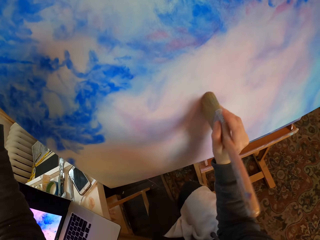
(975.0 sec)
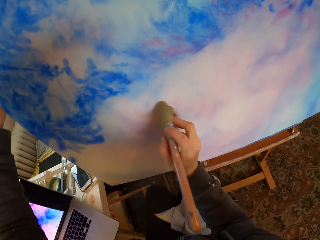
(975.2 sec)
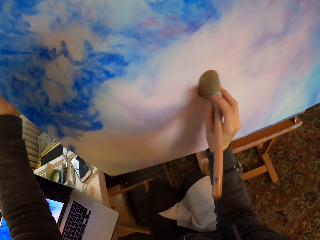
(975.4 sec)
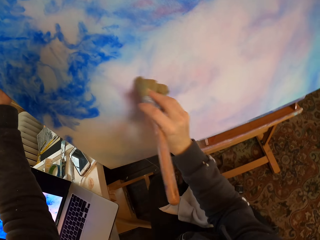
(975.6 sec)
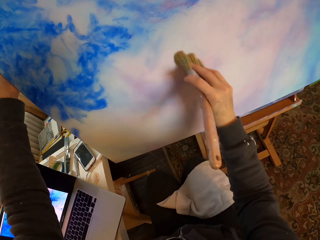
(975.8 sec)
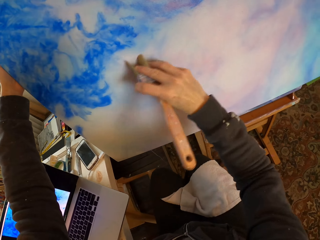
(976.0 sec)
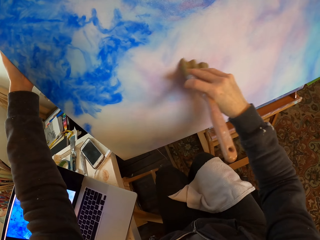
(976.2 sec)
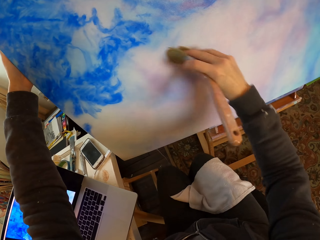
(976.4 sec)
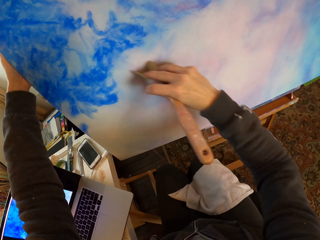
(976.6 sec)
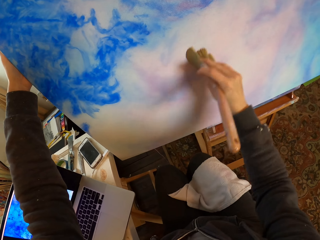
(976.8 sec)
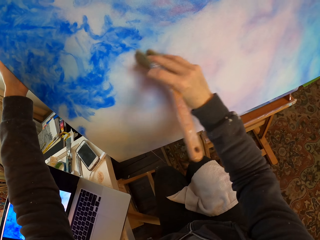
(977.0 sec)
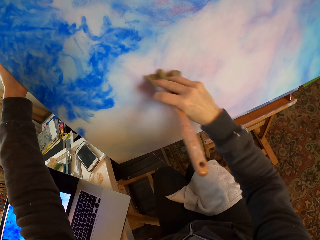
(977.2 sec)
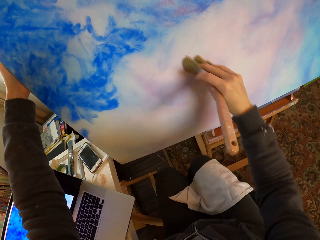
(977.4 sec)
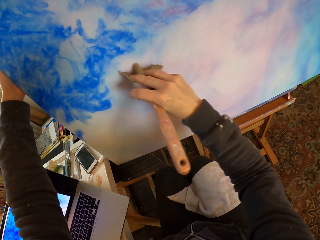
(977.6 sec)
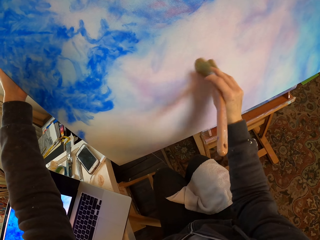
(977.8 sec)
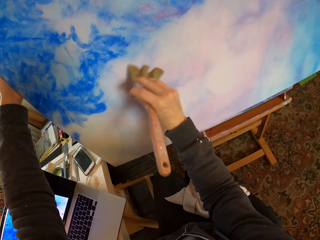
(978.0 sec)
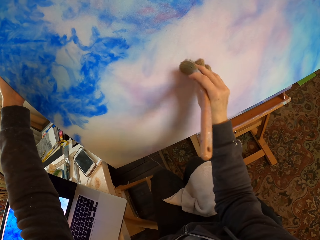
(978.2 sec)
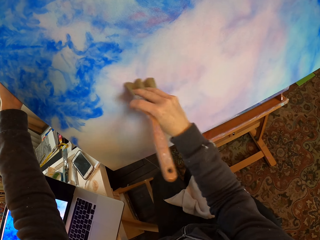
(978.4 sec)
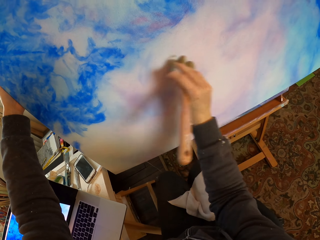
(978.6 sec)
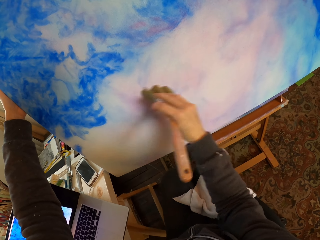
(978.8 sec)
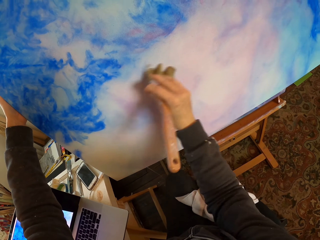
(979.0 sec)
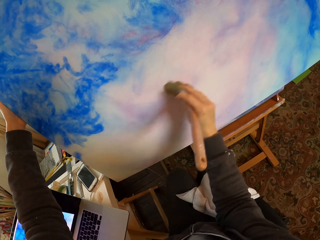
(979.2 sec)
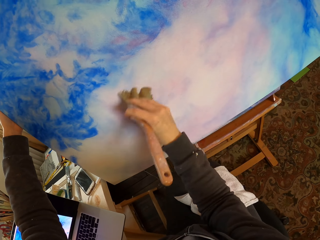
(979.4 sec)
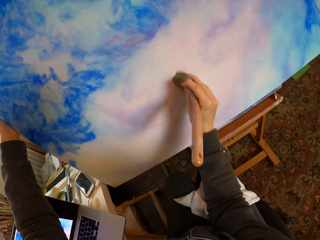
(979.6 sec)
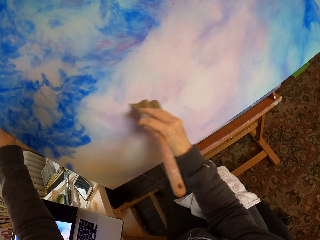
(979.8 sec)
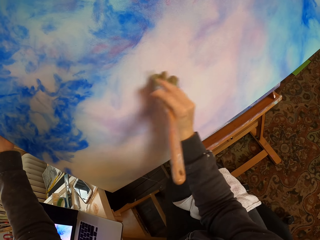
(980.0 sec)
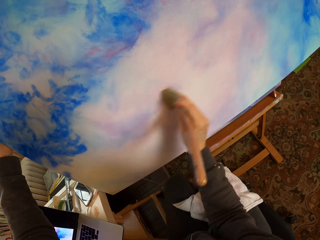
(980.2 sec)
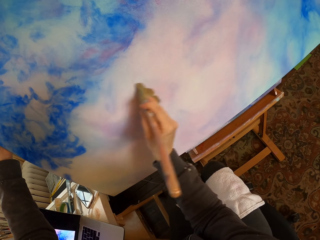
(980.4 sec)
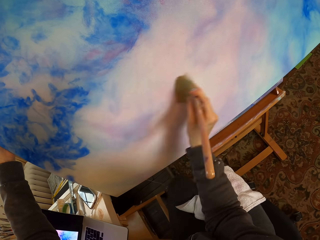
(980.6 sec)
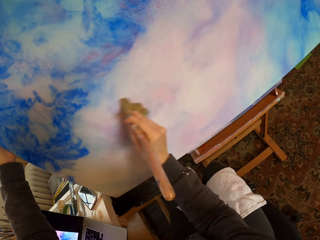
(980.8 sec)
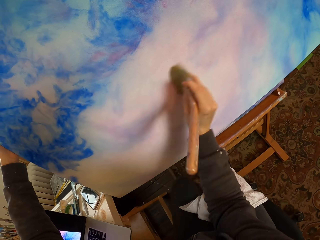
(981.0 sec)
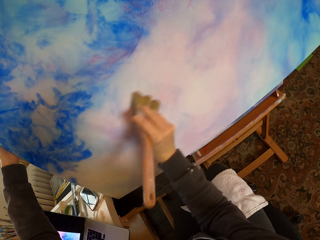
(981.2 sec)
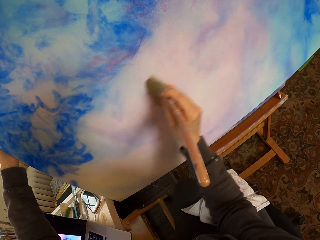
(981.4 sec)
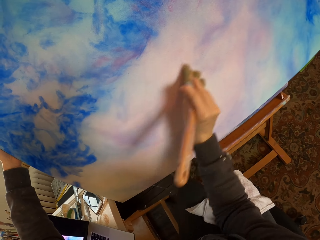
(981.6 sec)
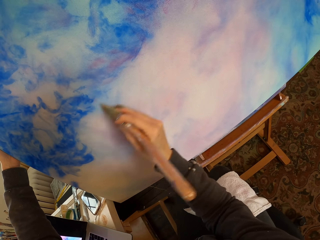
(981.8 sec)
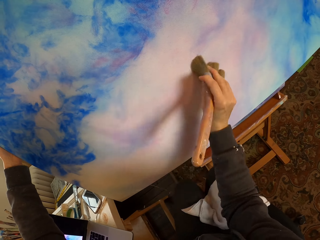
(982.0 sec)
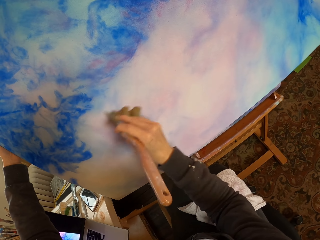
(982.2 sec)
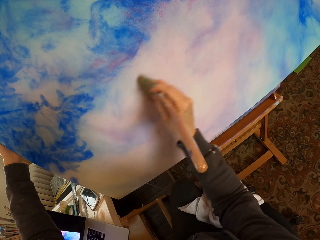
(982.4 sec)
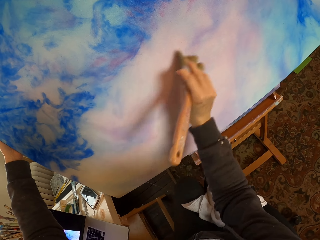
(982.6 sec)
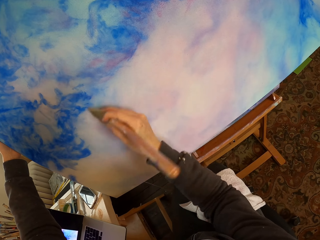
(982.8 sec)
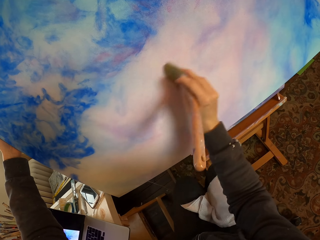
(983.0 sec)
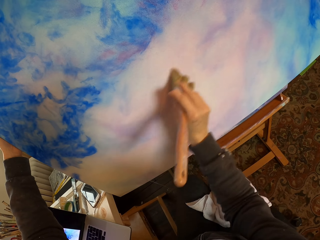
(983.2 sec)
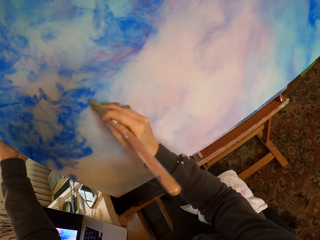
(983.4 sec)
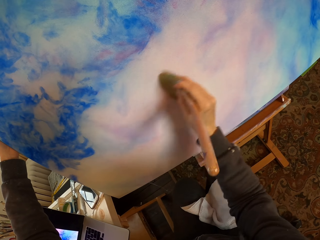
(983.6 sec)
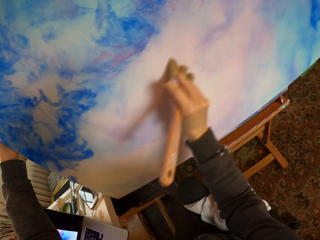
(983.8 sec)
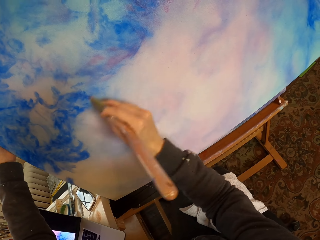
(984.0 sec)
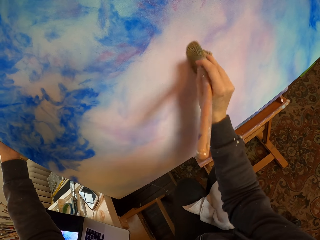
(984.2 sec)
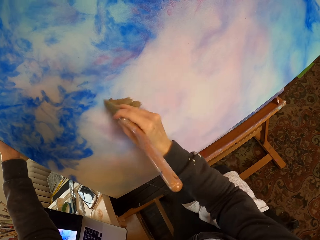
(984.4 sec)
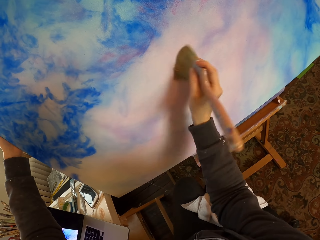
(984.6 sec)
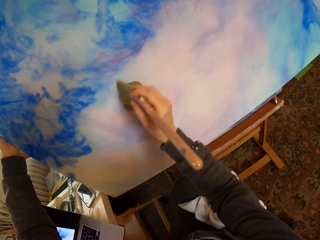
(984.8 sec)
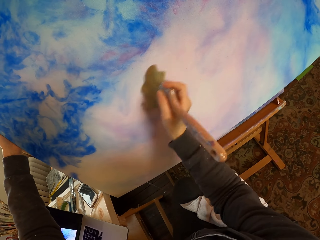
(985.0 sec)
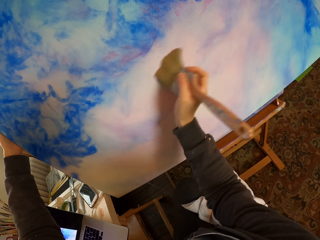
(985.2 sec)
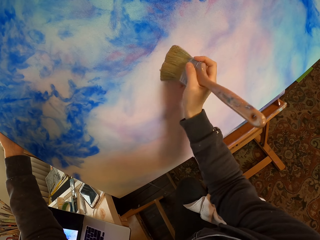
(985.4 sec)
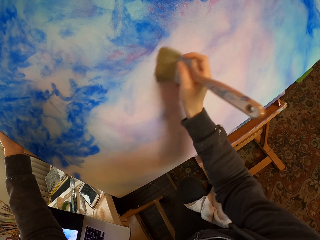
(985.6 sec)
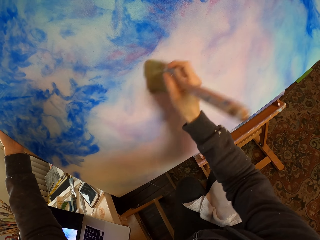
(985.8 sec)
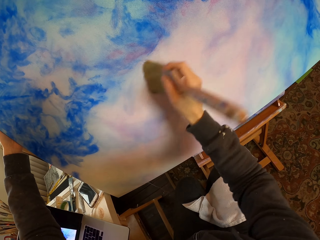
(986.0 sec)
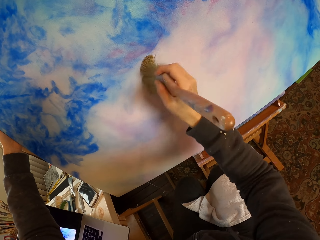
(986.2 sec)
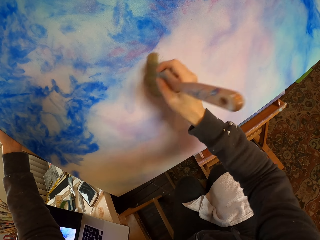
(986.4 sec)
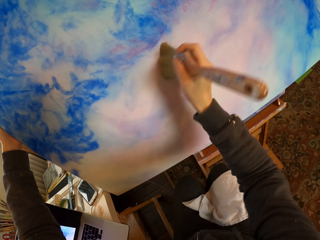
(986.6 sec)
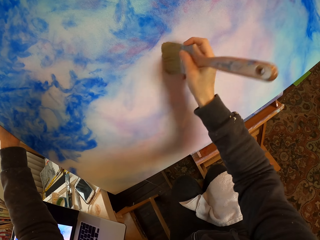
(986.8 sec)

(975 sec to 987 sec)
The camera wearer holds the paint board and brushes the paint on the portrait.

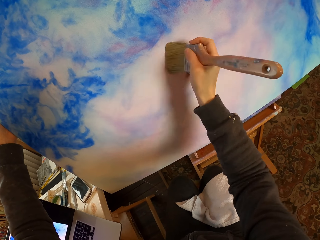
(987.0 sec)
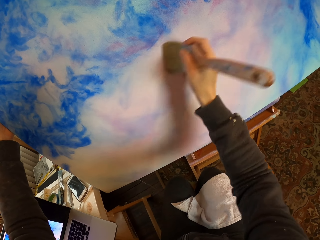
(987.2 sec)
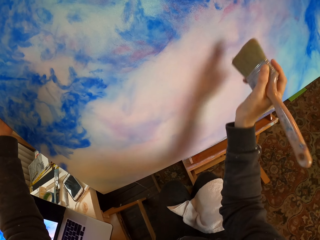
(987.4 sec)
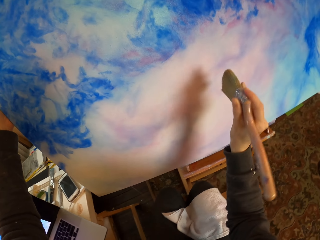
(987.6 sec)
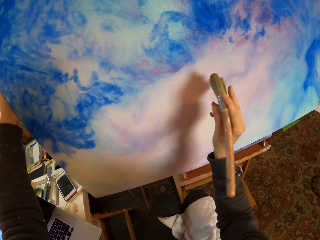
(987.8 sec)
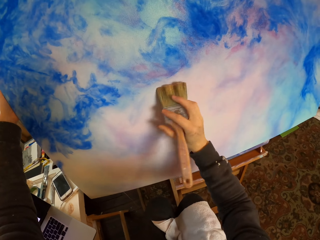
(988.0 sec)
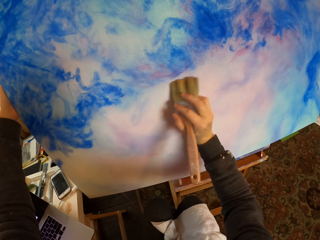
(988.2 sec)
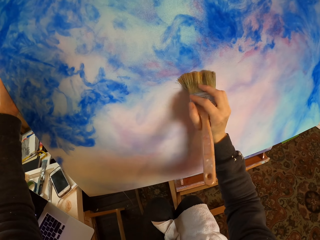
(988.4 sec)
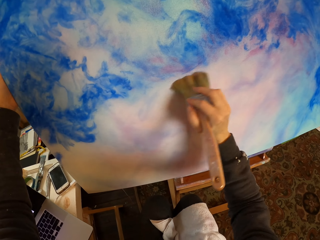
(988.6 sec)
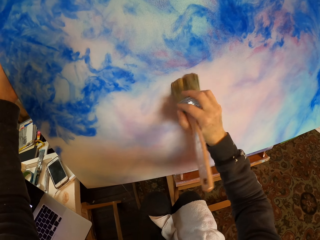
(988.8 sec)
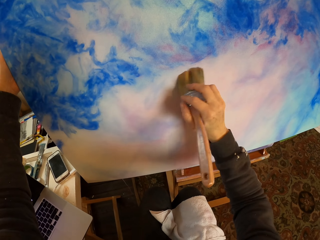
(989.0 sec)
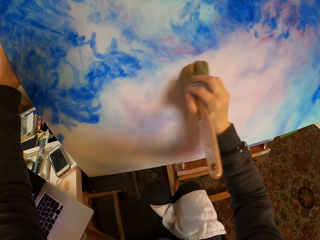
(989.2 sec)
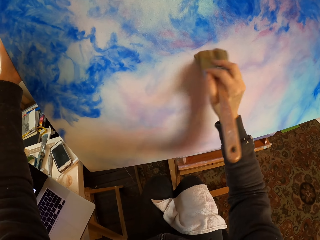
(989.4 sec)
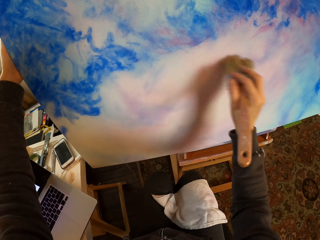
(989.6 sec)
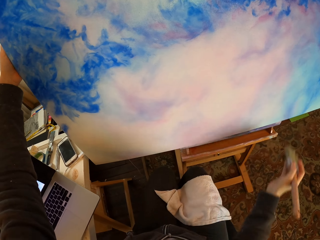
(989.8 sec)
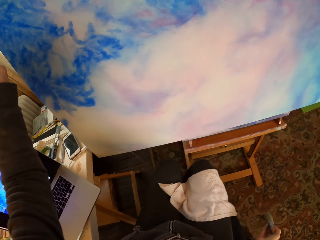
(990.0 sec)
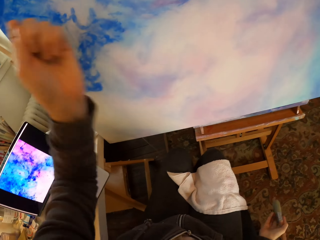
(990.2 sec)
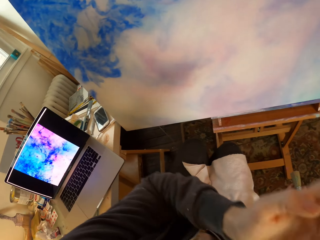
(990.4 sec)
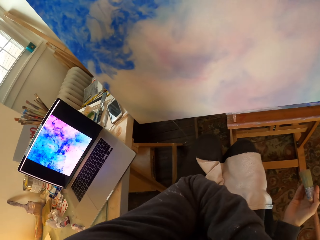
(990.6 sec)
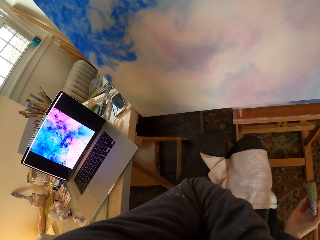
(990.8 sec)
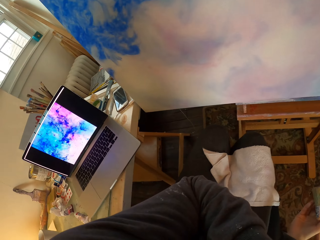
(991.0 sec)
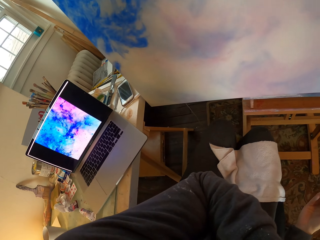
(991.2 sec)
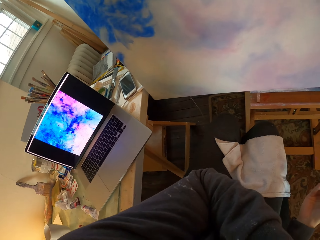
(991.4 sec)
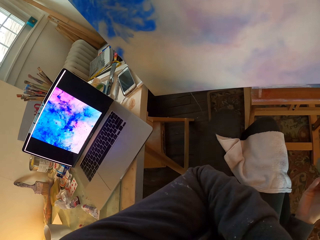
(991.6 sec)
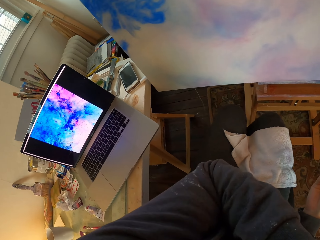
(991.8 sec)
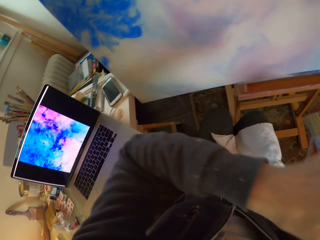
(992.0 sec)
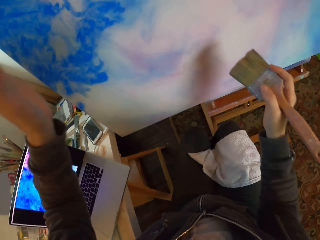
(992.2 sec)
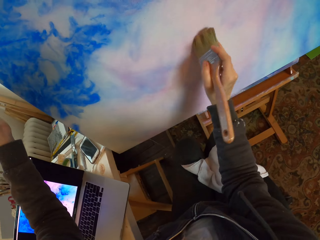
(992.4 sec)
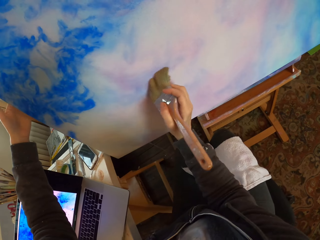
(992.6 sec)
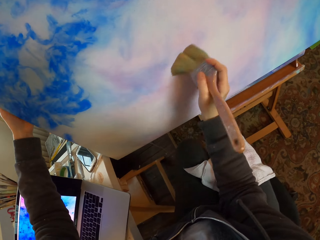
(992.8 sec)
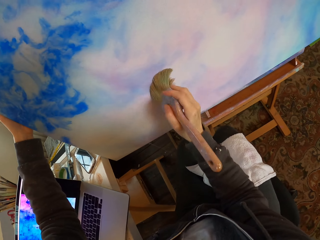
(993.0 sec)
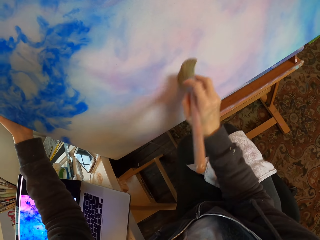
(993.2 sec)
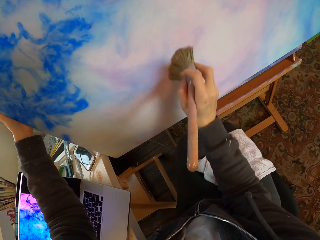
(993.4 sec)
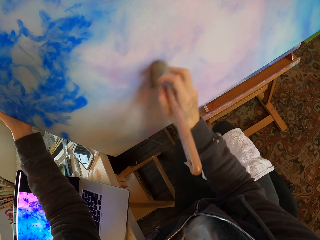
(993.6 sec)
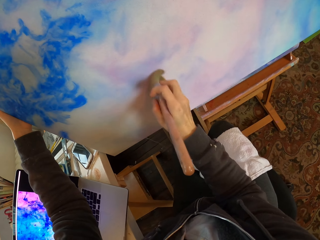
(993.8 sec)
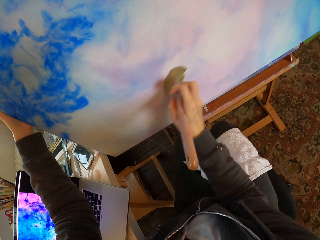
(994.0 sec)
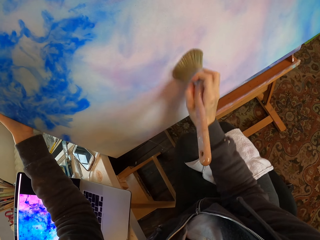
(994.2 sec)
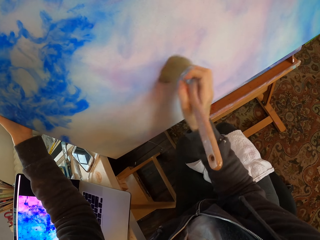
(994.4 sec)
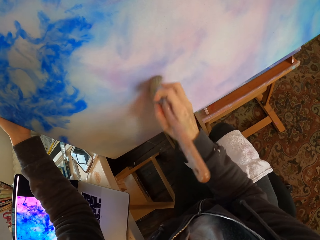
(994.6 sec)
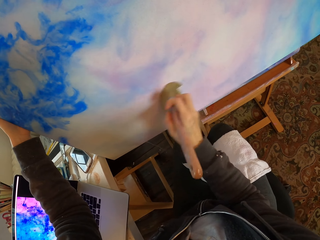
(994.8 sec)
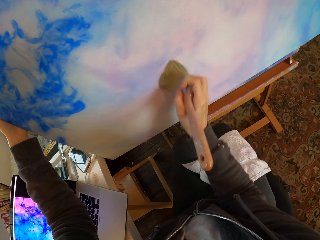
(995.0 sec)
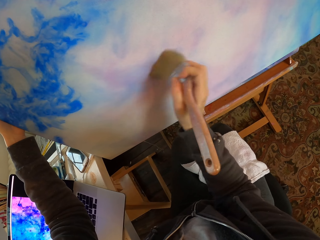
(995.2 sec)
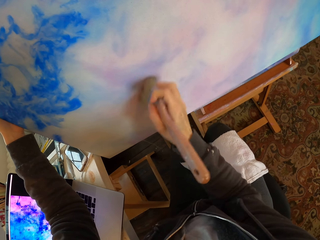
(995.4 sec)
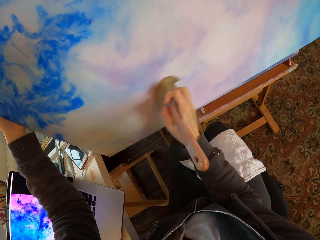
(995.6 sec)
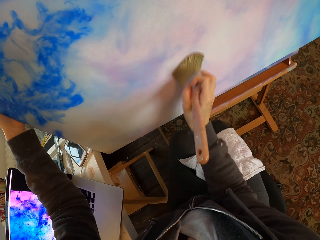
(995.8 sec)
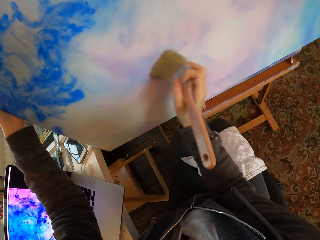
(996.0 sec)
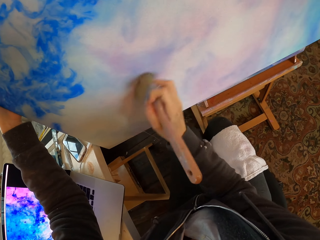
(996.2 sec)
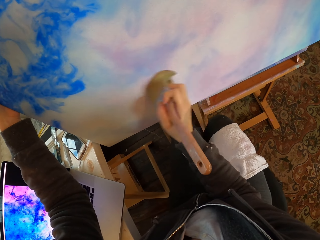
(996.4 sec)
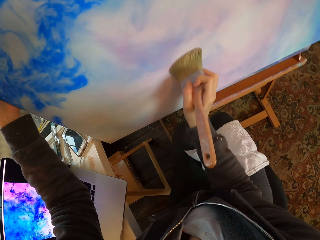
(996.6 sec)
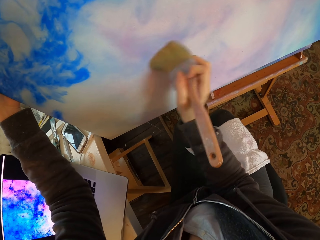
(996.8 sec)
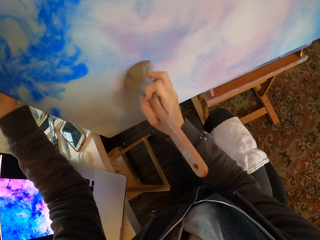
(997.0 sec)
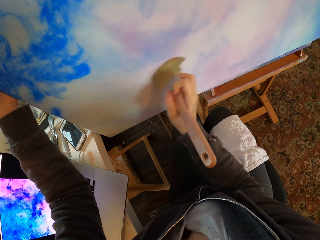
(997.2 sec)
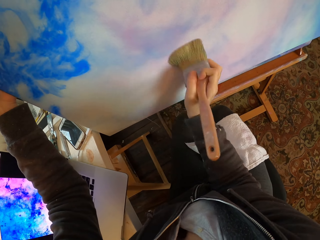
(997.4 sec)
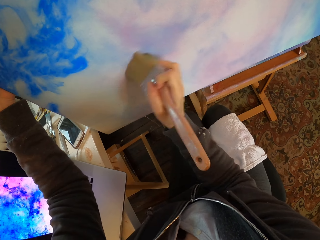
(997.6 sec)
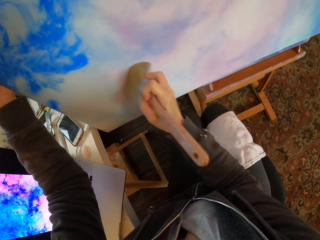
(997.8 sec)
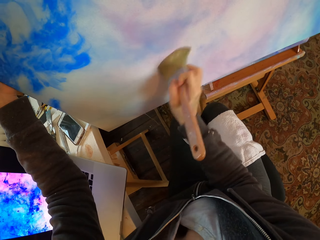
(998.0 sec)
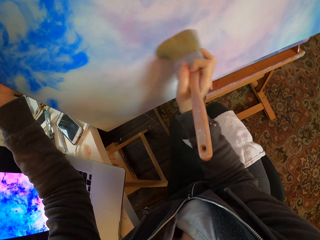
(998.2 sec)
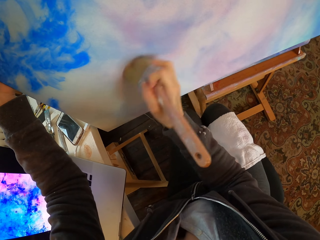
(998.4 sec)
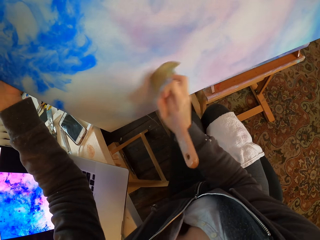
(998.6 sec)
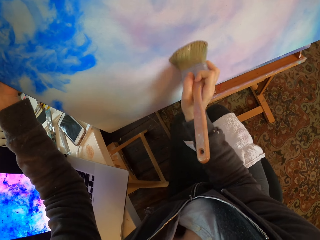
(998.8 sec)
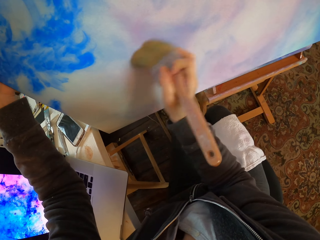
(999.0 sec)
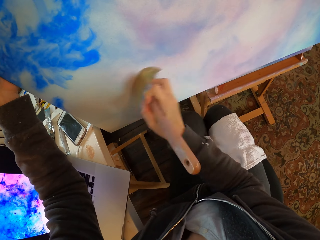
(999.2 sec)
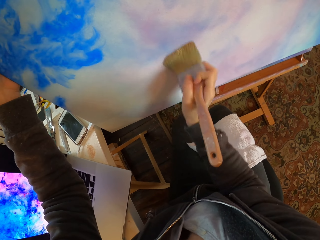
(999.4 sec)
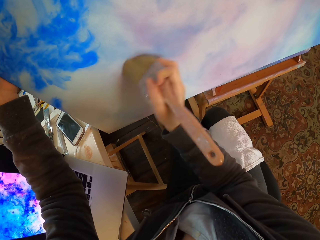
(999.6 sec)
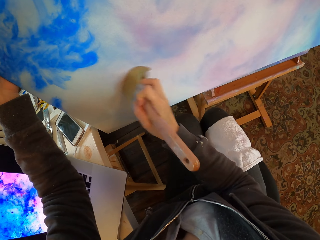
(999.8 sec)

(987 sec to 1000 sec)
The camera wearer looks at the laptop. They hold the paint brush and move hands. They brush the paint on the portrait. They hold the paint board.
